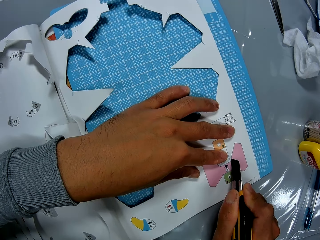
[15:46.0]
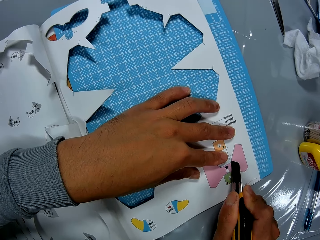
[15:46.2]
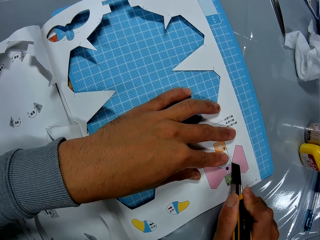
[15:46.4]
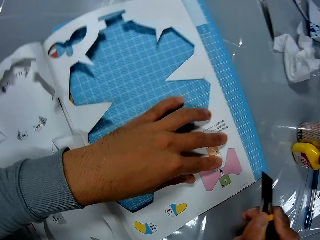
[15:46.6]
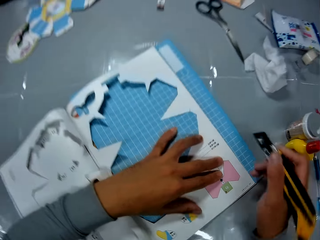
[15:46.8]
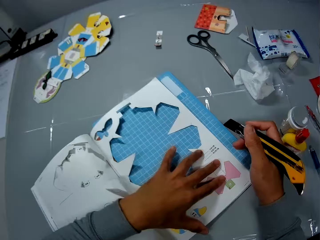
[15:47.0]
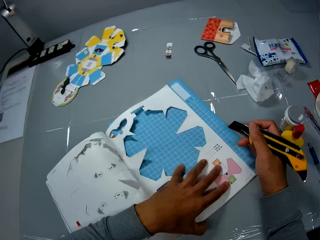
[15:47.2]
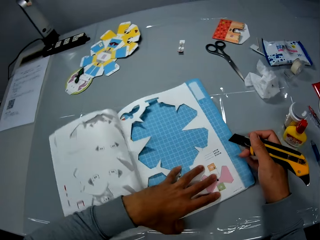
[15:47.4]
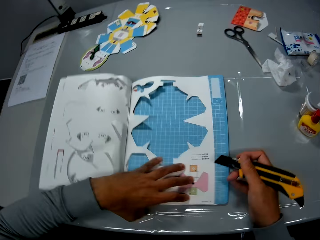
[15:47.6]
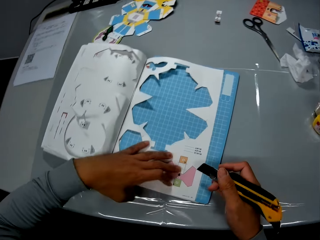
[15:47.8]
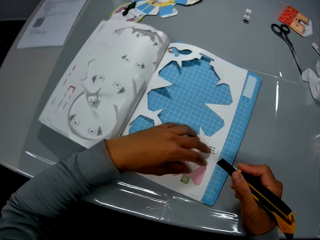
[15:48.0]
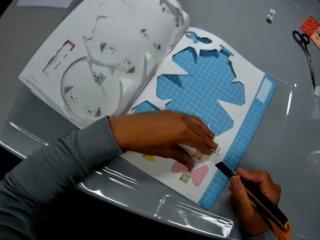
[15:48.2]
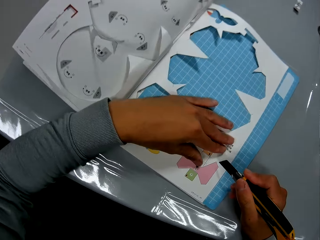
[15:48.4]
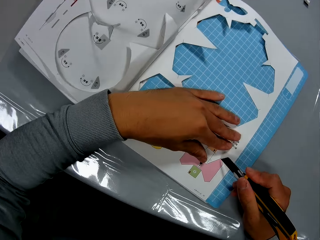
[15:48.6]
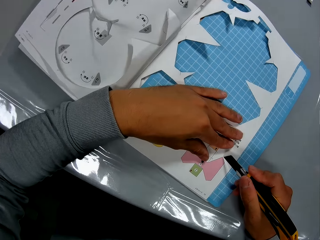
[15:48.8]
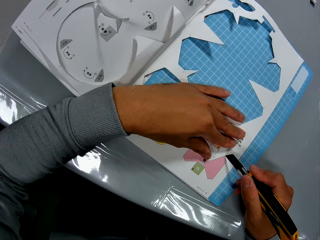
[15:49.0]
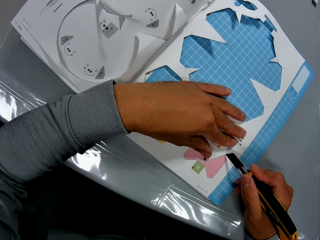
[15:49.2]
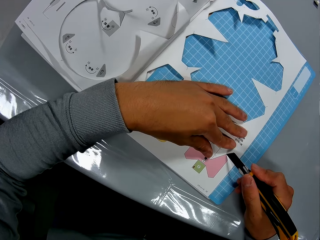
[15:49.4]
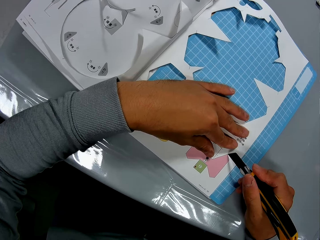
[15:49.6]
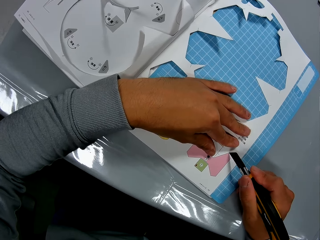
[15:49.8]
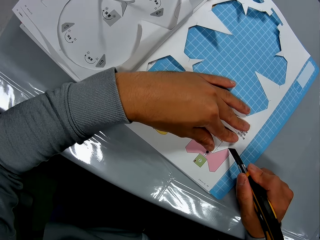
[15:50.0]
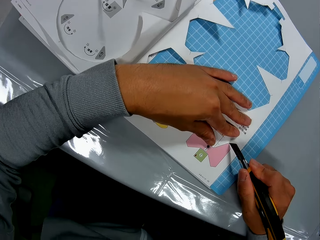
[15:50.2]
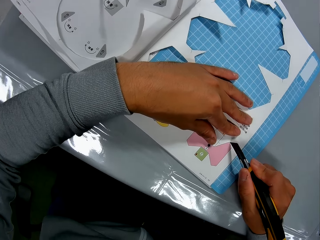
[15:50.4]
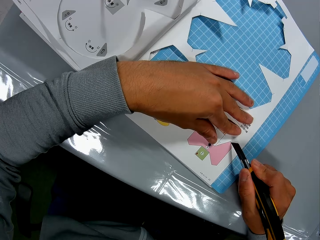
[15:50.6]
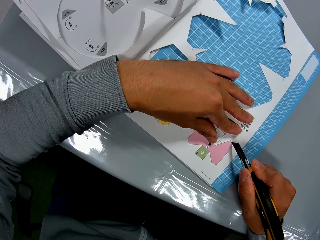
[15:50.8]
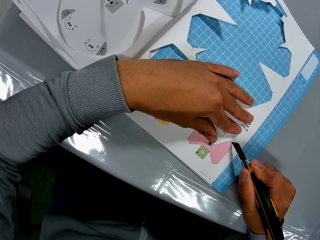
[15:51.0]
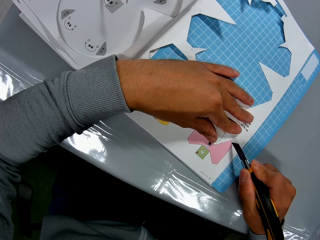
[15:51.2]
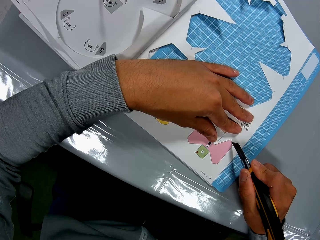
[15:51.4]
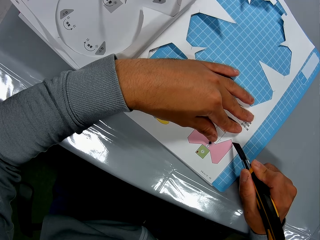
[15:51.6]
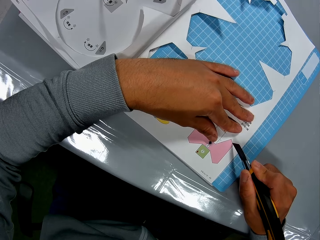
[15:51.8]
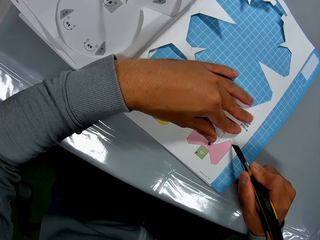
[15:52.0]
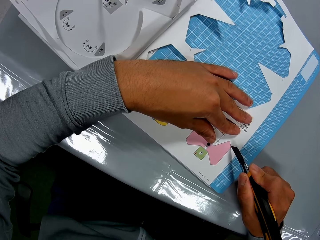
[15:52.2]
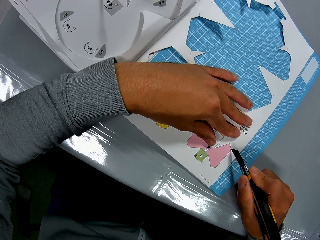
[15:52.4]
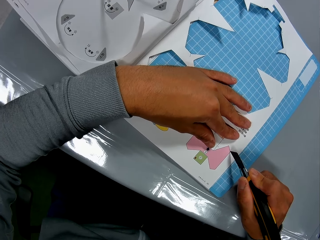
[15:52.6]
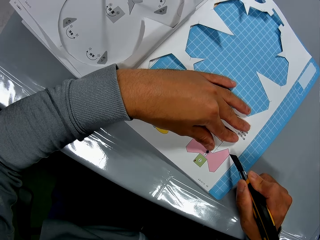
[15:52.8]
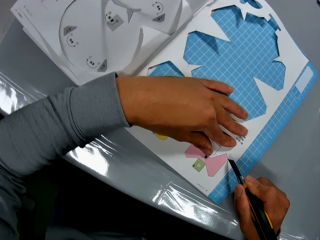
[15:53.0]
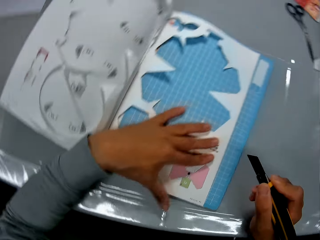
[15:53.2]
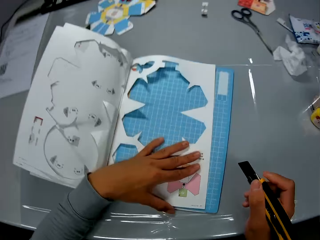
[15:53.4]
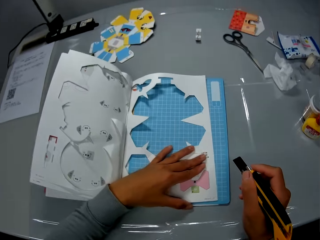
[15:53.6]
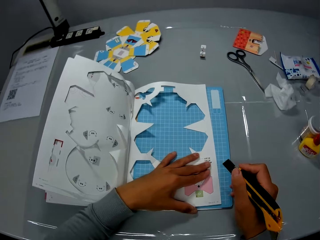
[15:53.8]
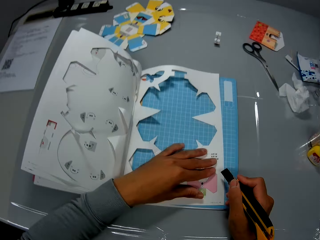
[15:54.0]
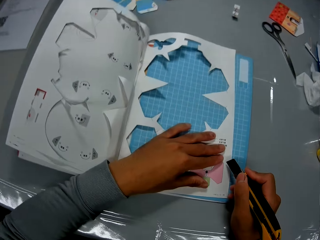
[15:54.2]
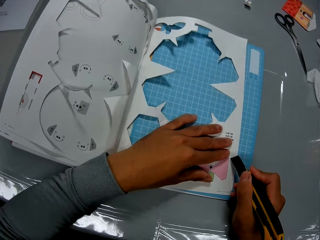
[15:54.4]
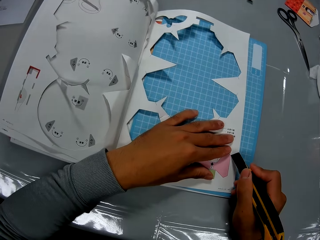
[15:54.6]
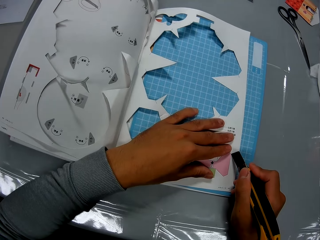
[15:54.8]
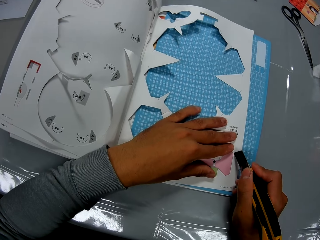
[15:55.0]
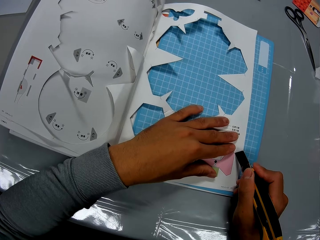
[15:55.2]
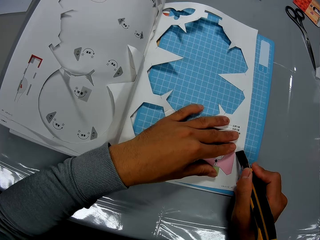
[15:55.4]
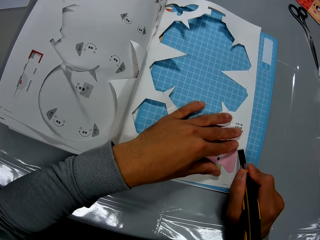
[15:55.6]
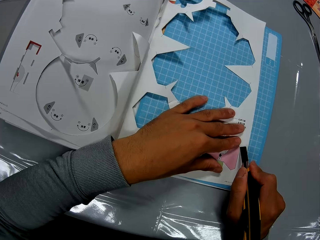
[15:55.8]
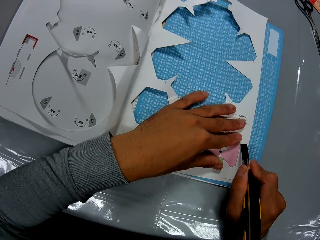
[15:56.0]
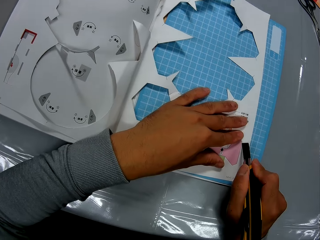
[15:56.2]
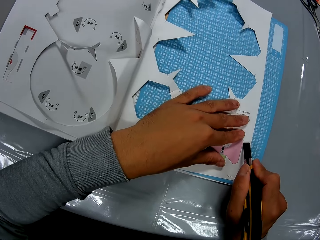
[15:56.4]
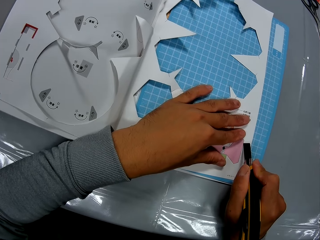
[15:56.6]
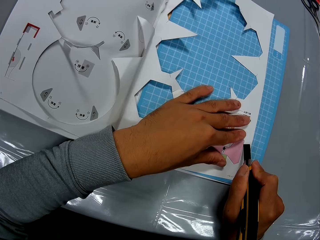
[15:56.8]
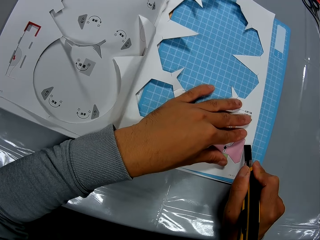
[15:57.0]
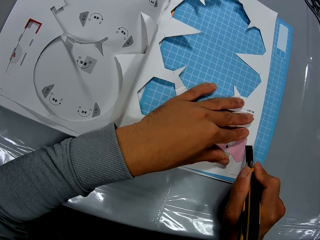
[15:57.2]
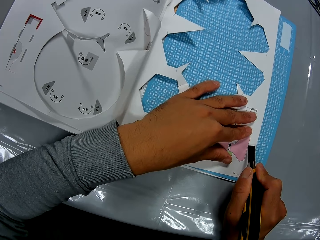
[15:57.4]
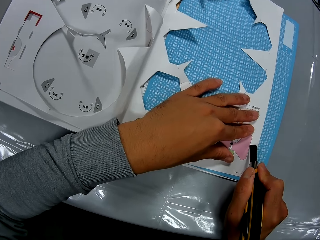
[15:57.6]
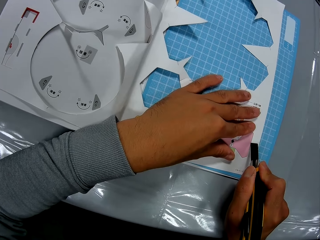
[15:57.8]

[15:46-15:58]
The camera wearer adjusts the book on the table with his hands. He cuts the book on the table, with the cutter in his right hand and his left hand on the book. He adjusts the book on the table with his hands. He cuts the book on the table, with the cutter in his right hand and his left hand on the book.

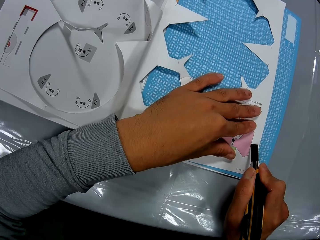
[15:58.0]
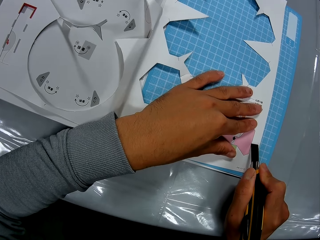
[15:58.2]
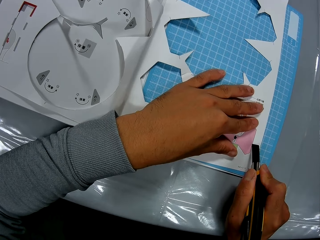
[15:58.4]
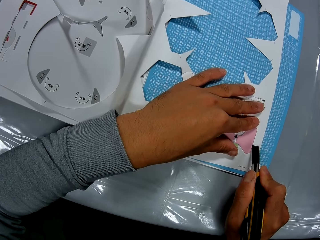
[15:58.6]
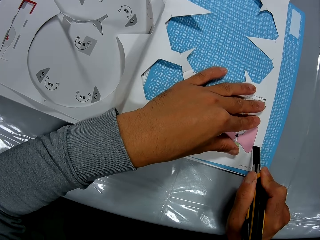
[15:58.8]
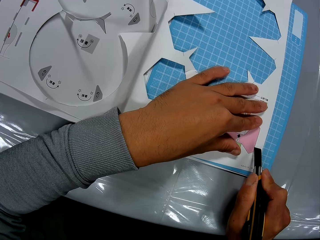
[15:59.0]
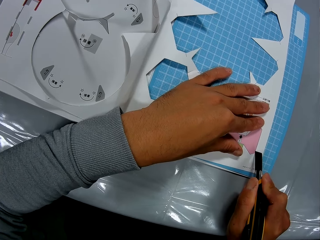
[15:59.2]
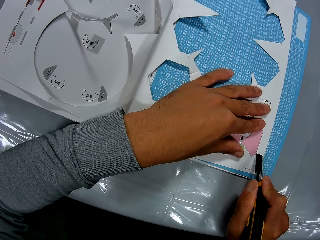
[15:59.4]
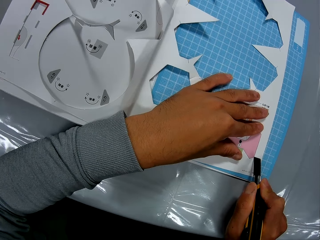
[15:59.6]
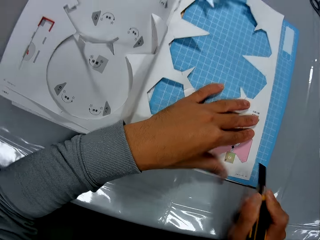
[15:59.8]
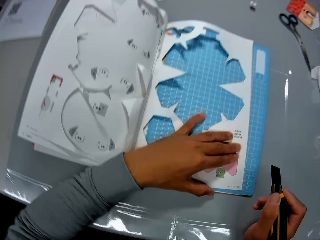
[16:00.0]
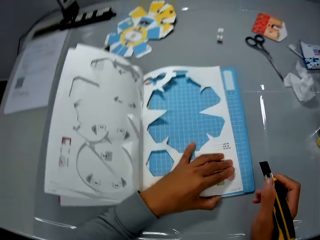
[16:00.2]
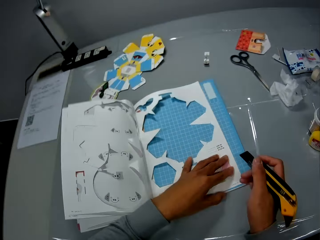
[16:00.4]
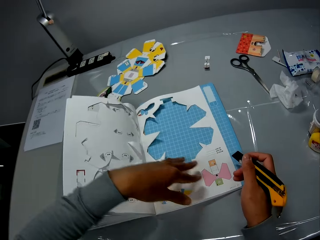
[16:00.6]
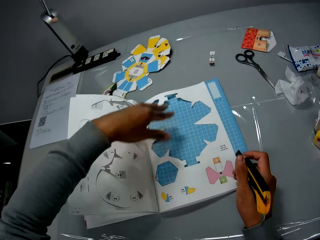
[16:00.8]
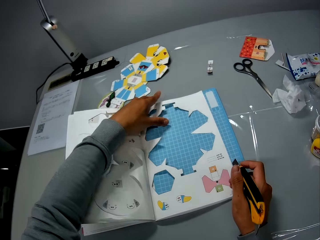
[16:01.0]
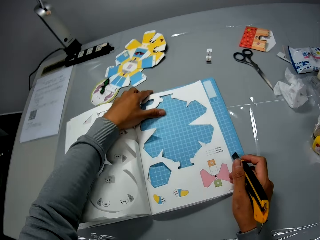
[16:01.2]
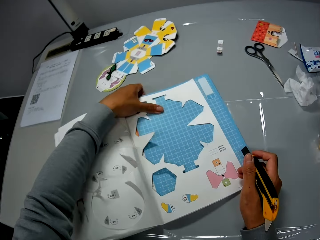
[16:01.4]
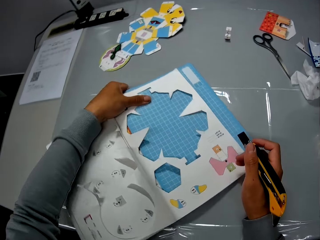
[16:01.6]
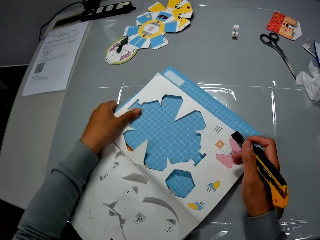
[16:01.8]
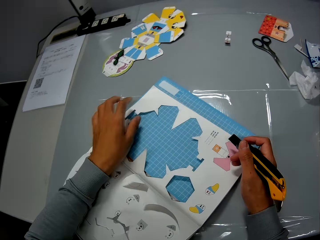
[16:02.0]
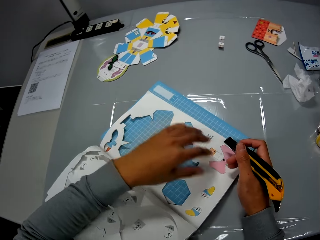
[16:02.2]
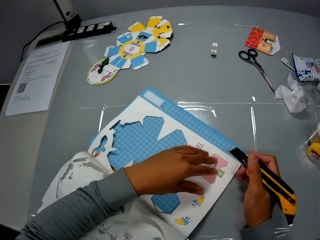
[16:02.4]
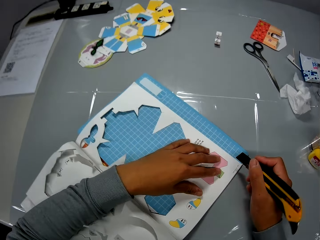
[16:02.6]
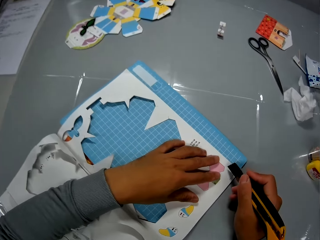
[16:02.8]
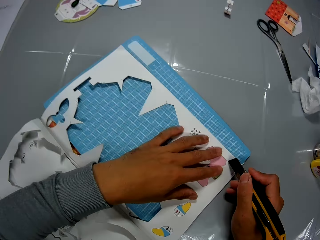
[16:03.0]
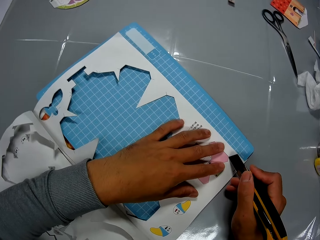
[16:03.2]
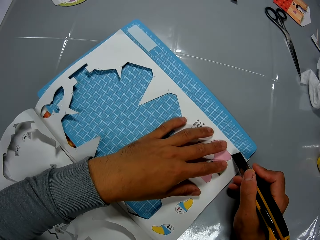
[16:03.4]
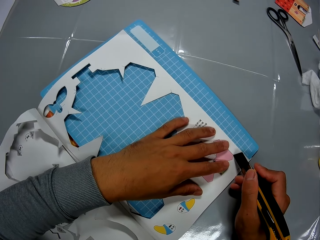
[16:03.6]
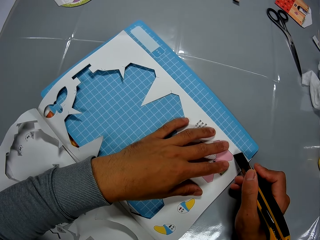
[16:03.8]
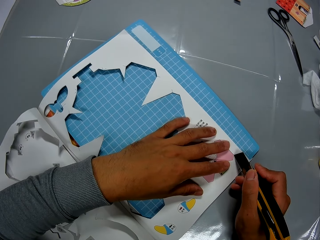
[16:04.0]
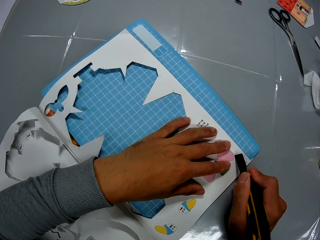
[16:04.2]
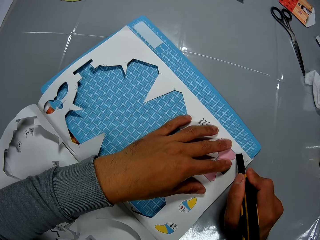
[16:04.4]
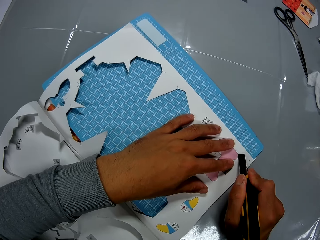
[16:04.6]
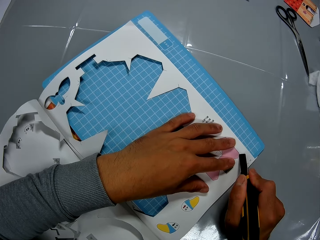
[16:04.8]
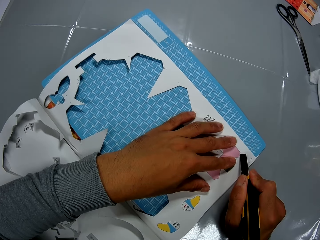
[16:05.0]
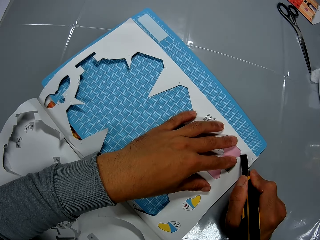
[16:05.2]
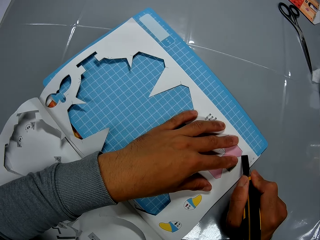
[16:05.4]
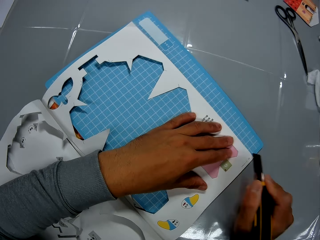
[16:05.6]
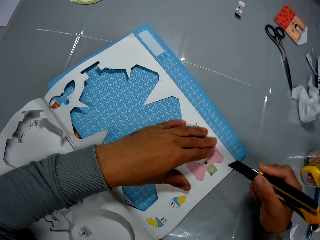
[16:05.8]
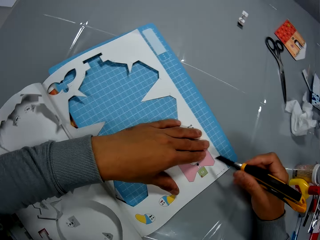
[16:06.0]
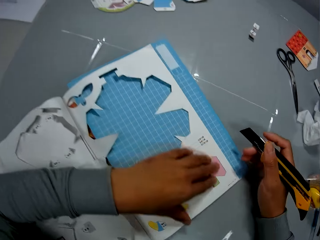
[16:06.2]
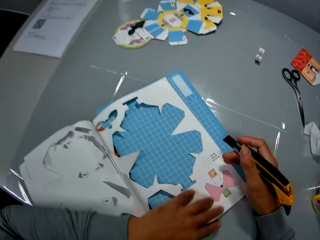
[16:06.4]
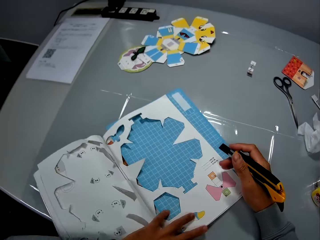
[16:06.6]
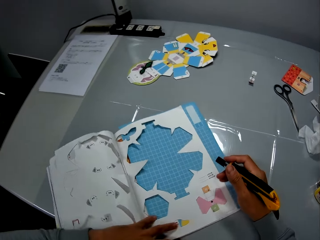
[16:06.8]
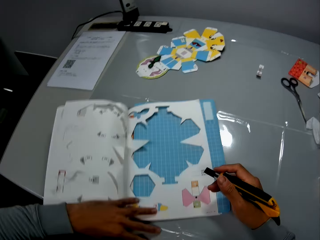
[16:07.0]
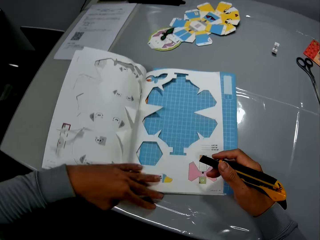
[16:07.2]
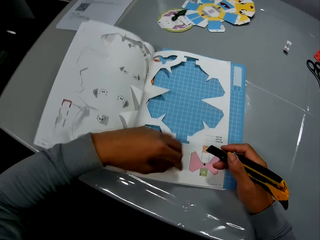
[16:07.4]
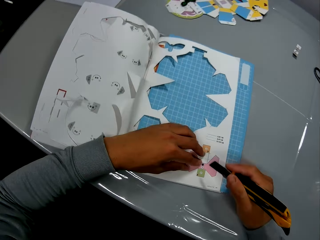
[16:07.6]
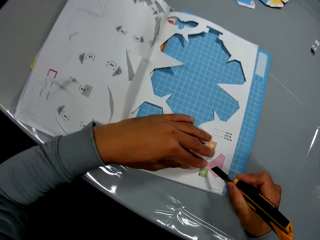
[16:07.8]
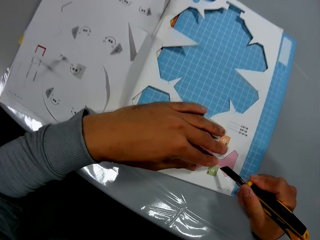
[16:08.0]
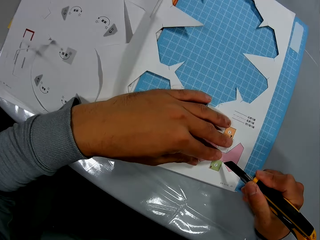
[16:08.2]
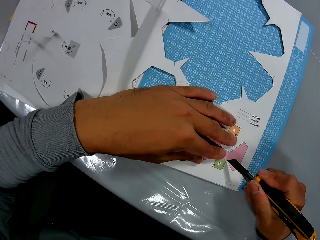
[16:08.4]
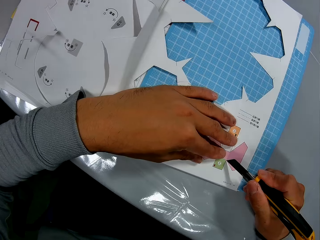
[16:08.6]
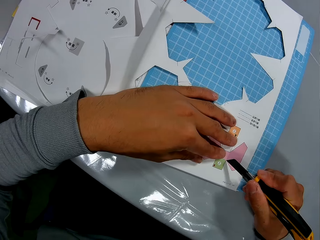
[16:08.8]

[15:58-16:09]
The camera wearer adjusts the book on the table with his hands. He cuts the book on the table, with the cutter in his right hand and his left hand on the book. He adjusts the book on the table with his hands. He cuts the book on the table, with the cutter in his right hand and his left hand on the book.
